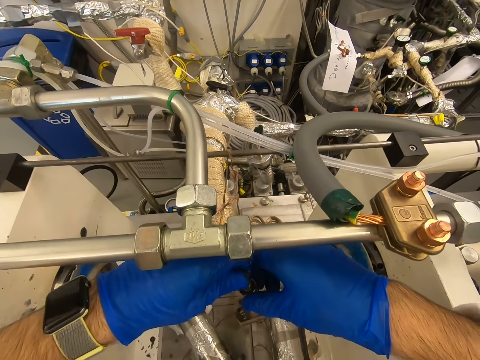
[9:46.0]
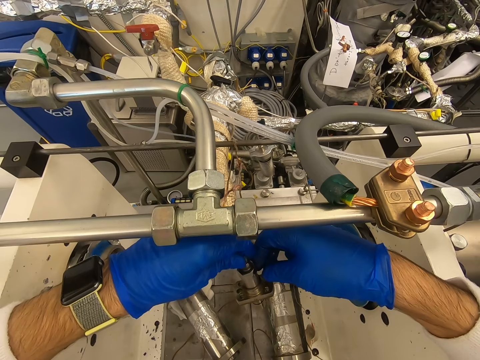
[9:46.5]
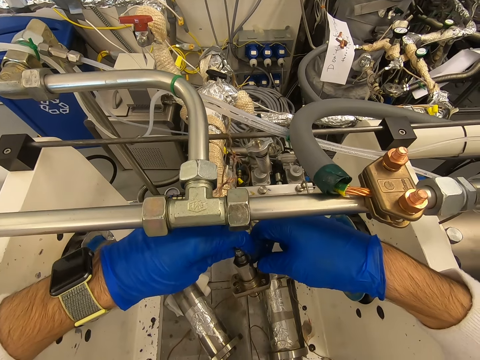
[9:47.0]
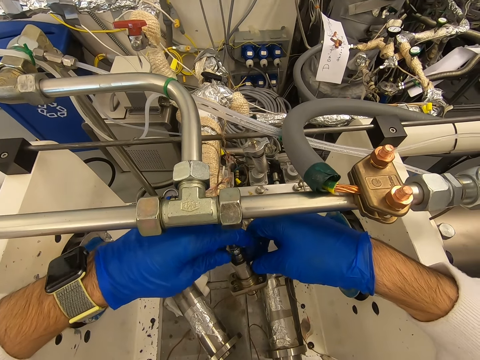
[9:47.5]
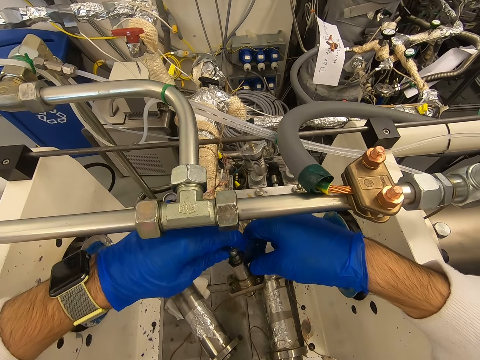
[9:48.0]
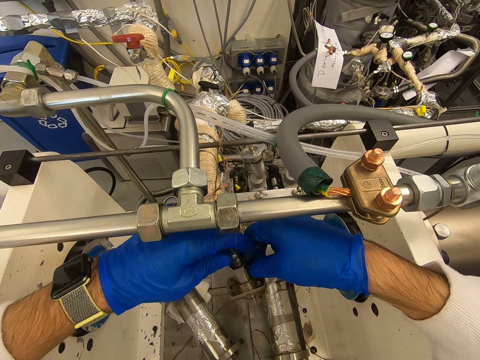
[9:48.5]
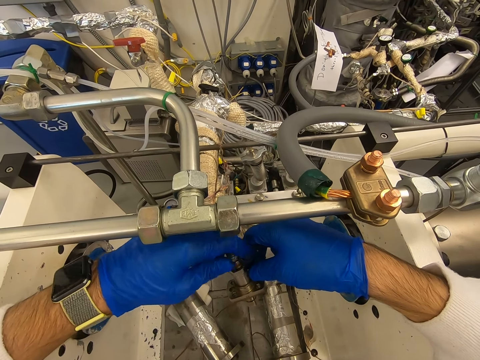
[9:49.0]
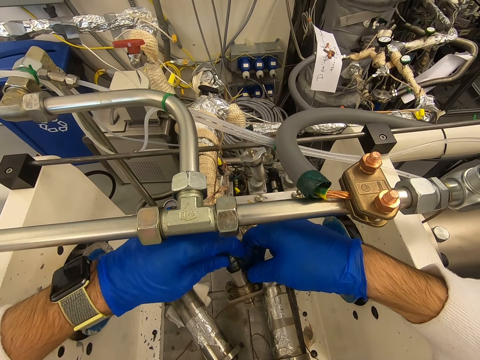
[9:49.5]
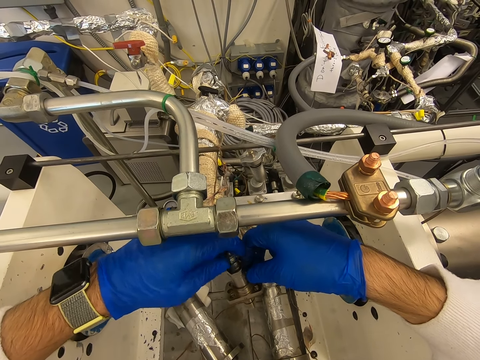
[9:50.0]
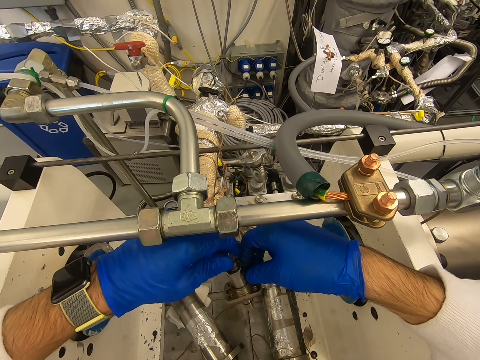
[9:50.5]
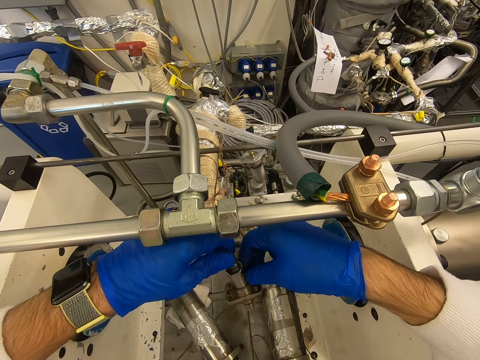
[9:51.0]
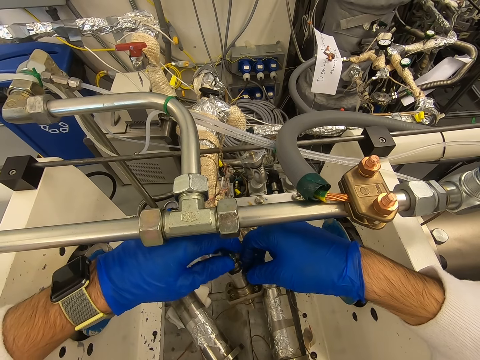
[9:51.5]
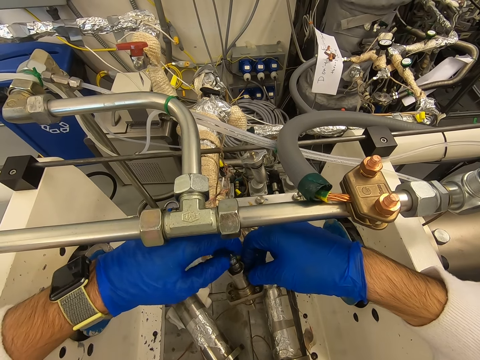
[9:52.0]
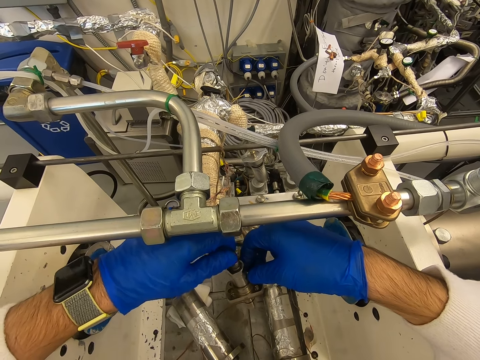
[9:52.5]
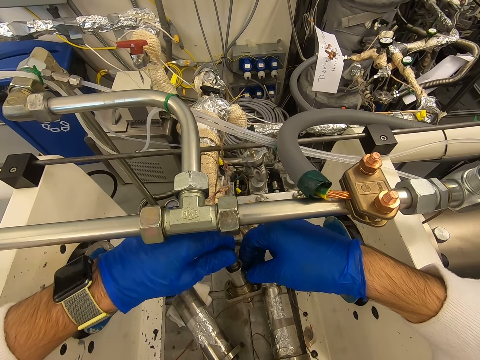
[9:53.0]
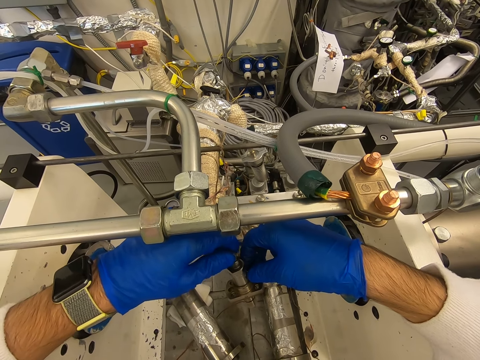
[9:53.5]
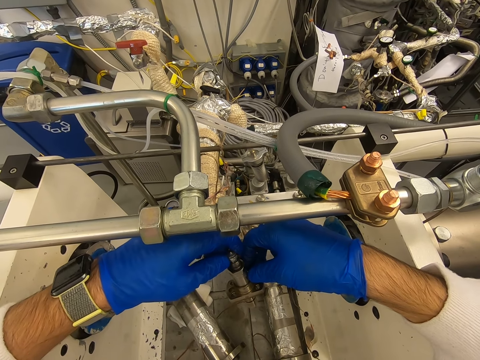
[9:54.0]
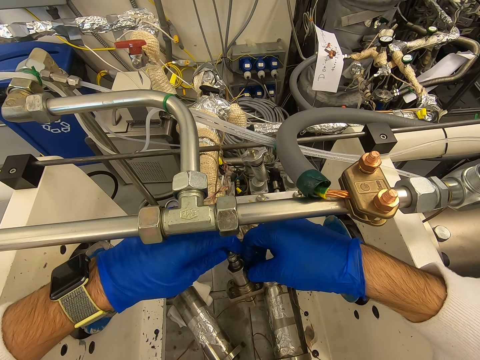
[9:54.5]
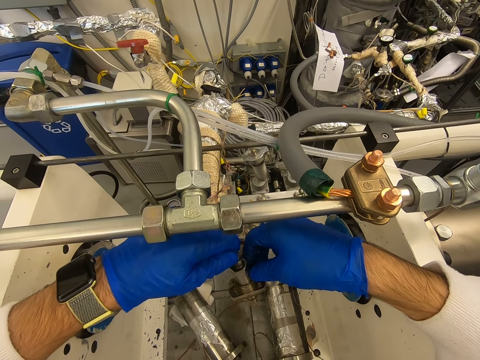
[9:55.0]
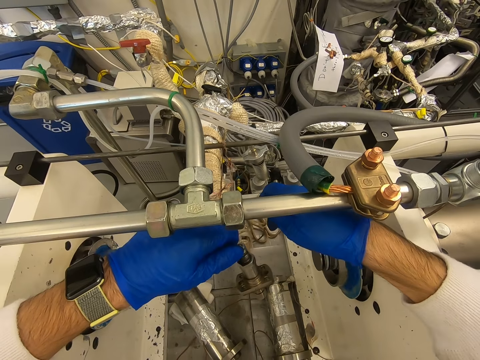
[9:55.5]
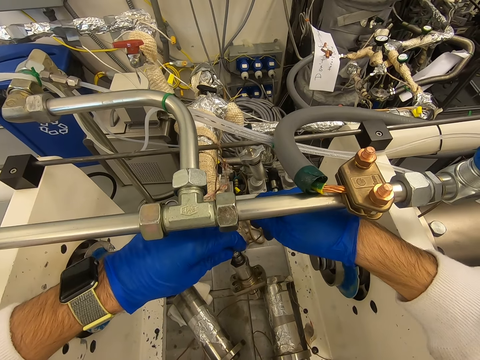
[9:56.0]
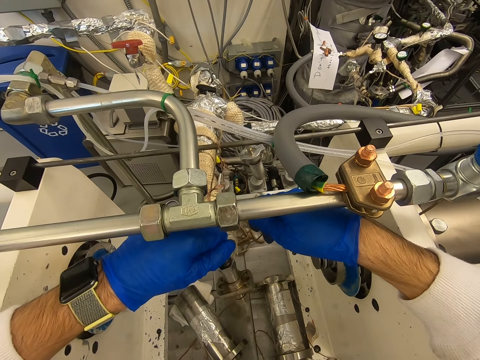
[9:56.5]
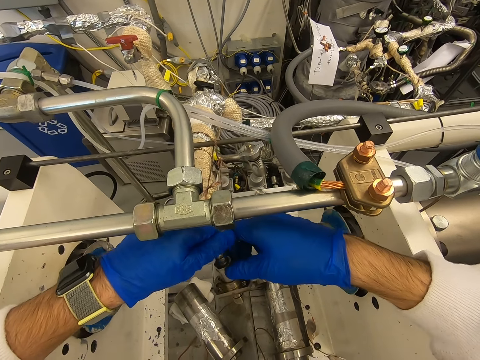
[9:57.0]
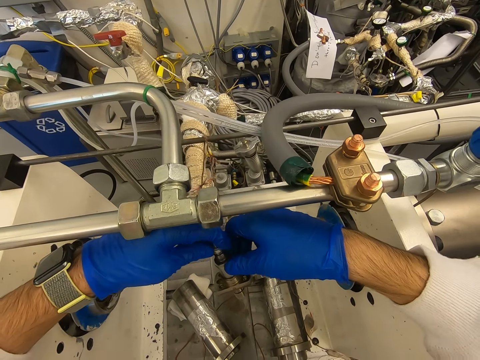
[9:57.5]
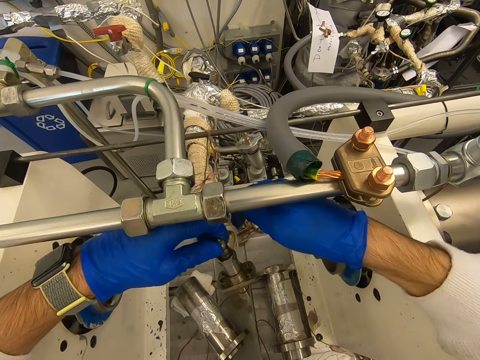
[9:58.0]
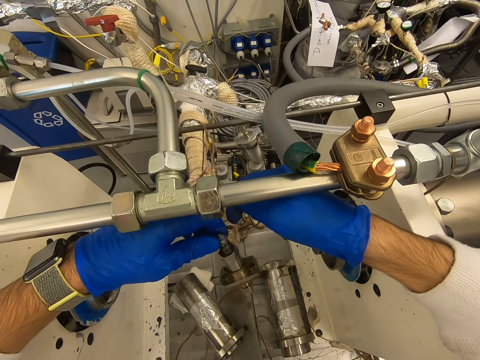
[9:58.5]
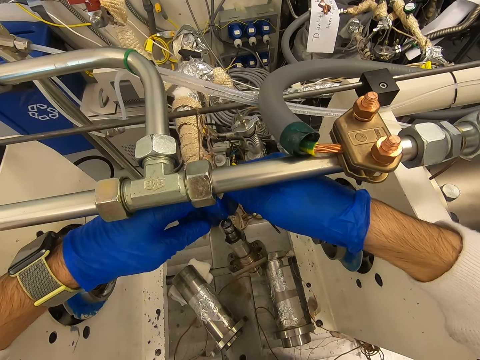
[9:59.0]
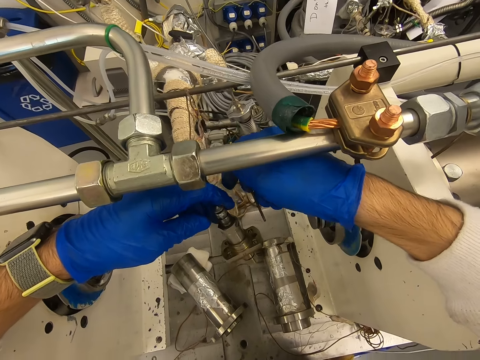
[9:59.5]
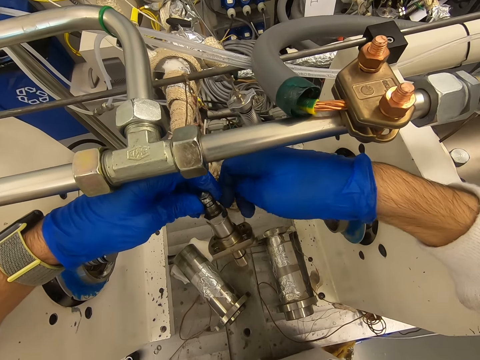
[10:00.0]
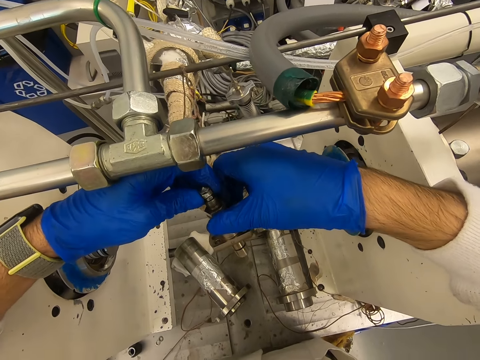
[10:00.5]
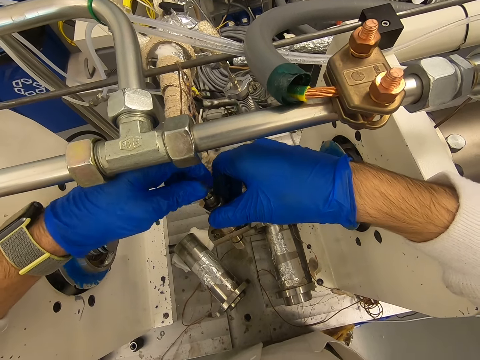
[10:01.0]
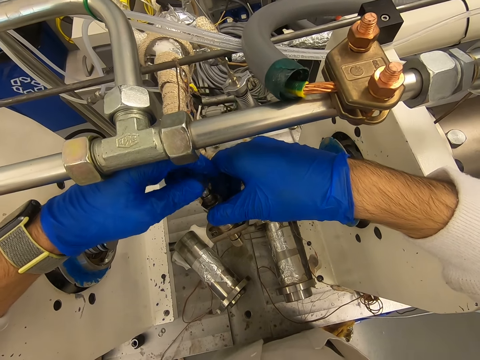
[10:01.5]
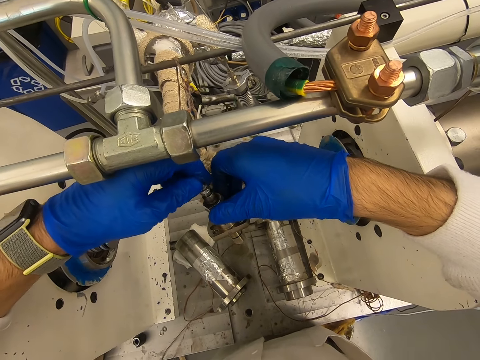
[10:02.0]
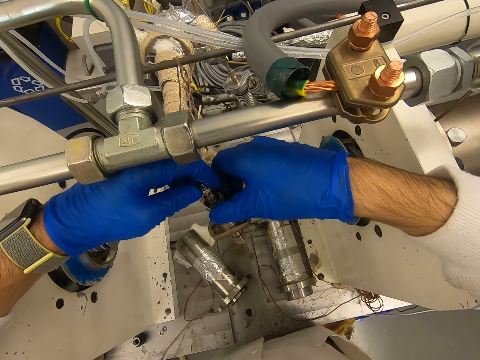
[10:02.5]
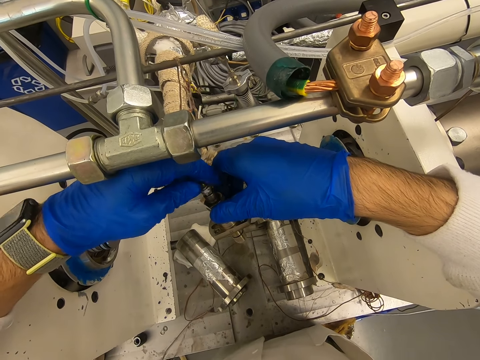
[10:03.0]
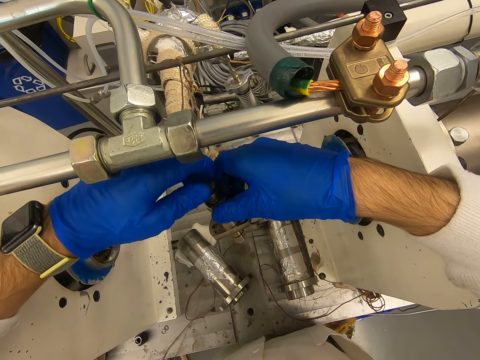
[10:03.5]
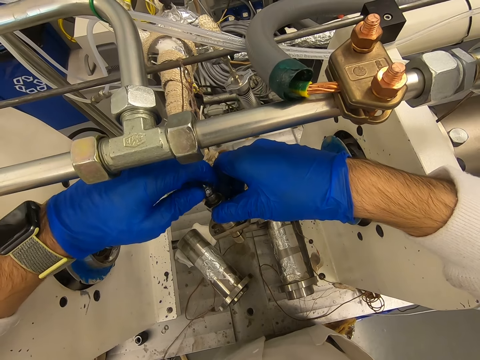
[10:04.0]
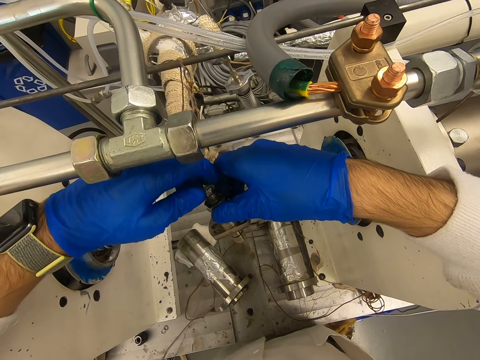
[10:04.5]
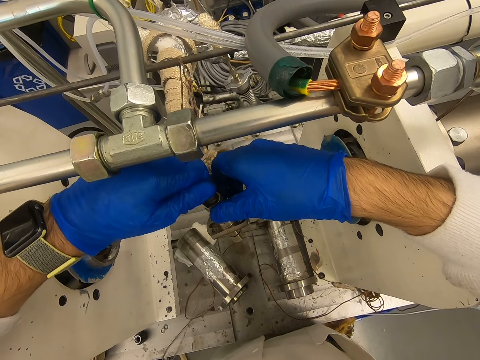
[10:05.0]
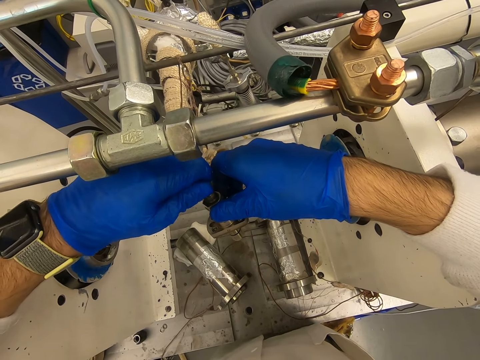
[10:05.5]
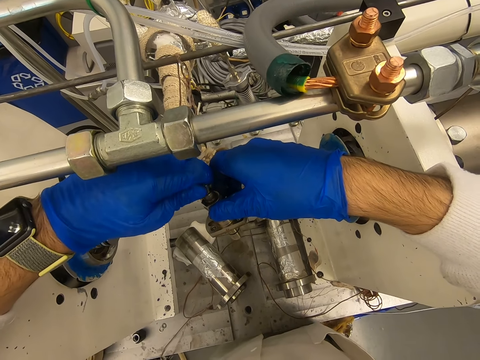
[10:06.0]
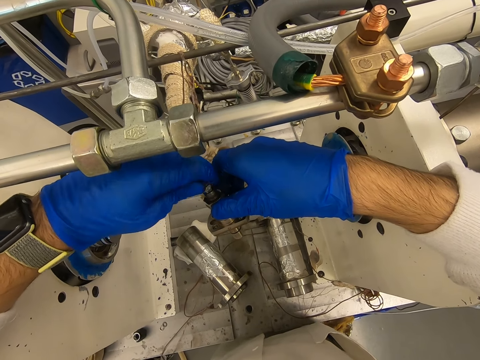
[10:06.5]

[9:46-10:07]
The camera wearer touches the nut with the right hand. They remove the hand from the nut. They touch the bolt. They hold the nut with the right hand. They rotate the bolt with the left hand.

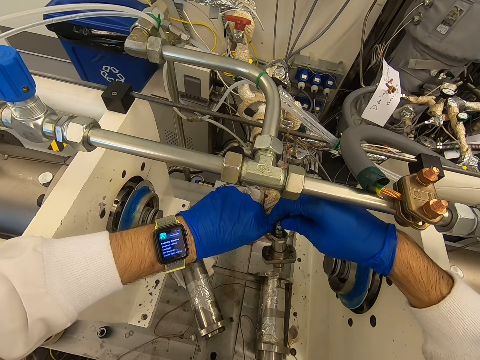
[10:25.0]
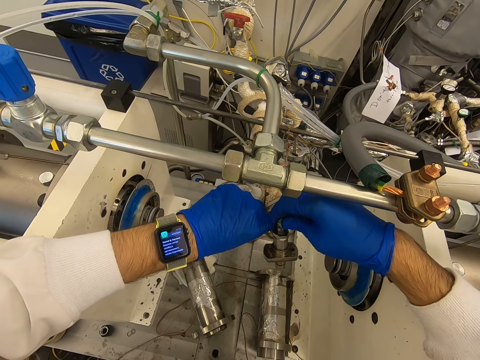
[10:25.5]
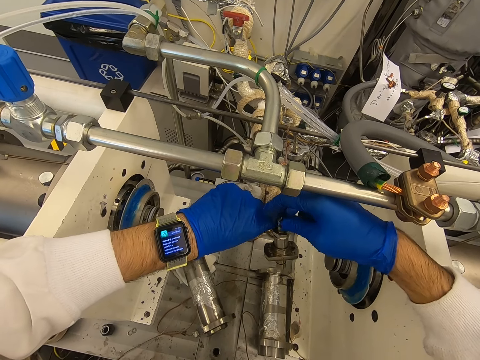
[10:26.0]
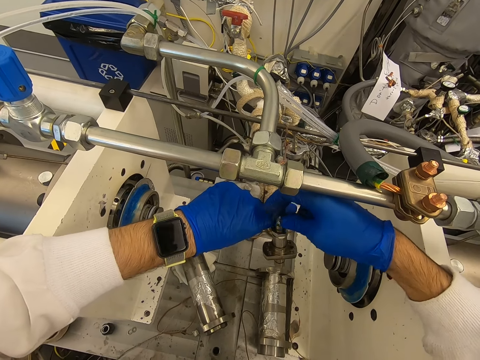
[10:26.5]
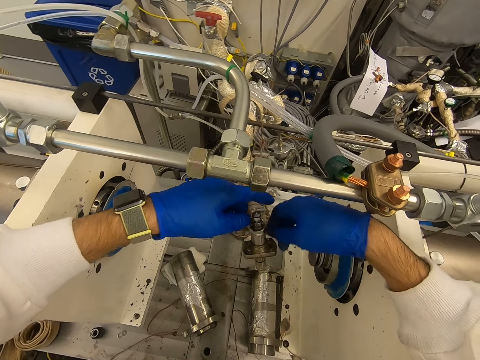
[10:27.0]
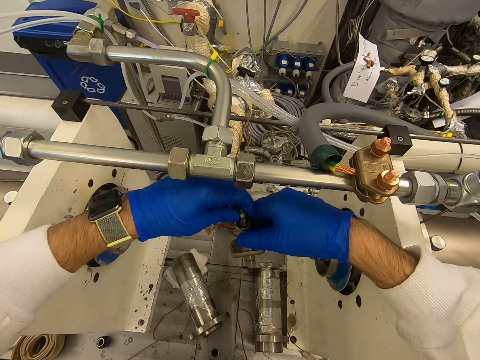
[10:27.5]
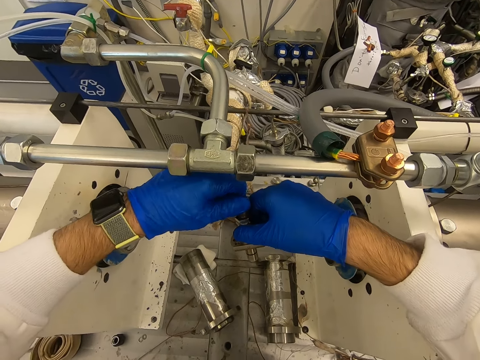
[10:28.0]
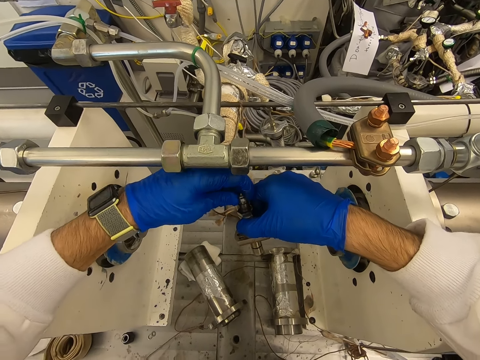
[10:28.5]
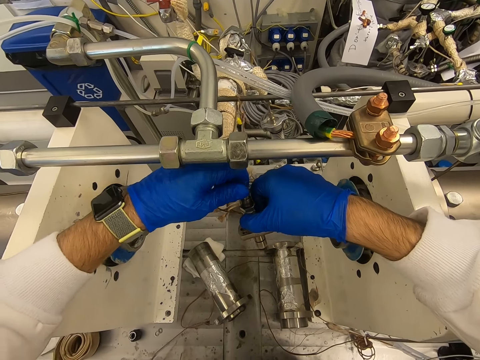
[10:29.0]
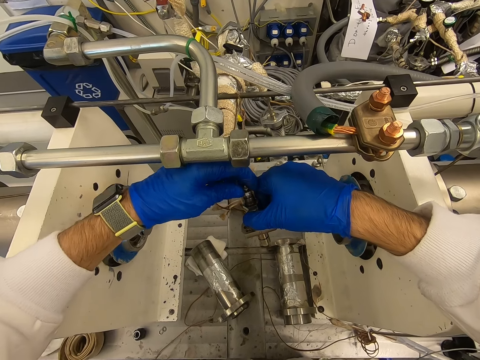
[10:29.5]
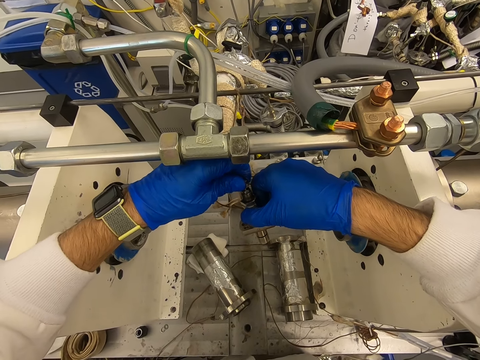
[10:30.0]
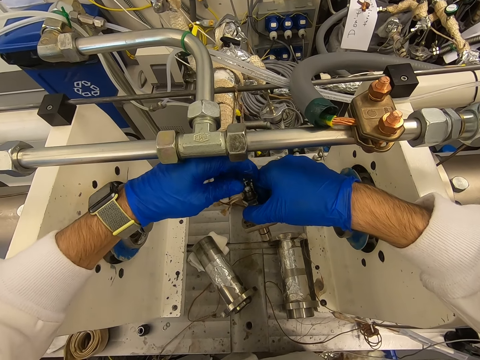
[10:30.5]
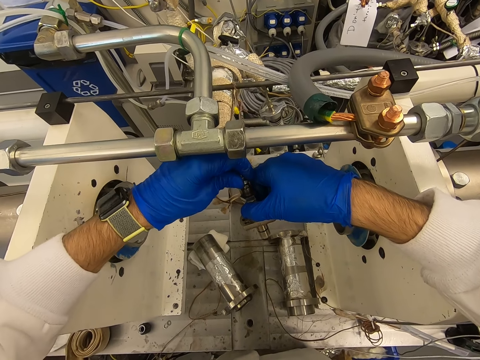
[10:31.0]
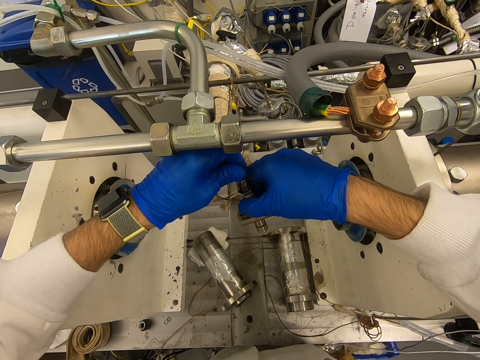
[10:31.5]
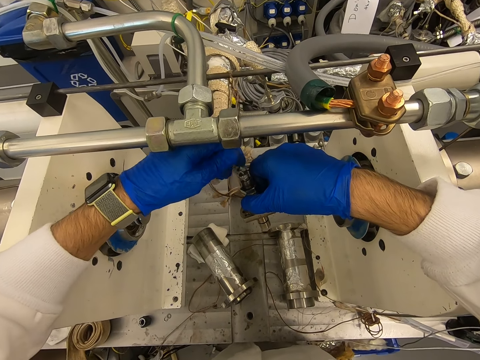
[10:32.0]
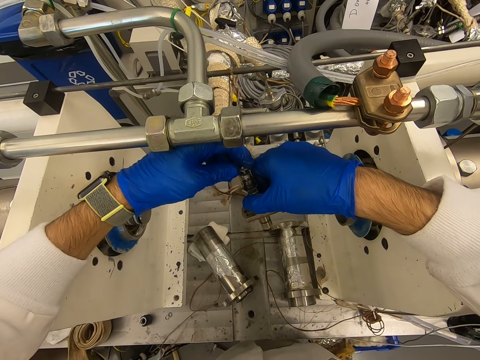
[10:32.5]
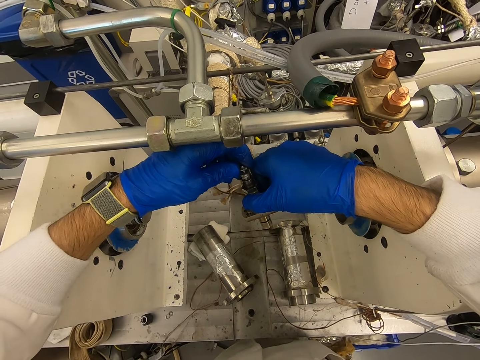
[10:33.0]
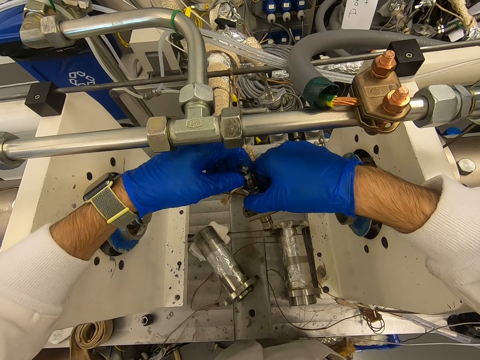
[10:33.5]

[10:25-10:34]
The camera wearer moves the hand. They hold the nut with the right hand. They rotate the bolt with the left hand. They touch the bolt.
